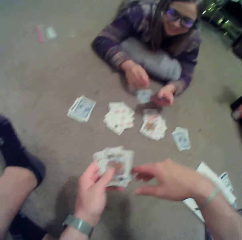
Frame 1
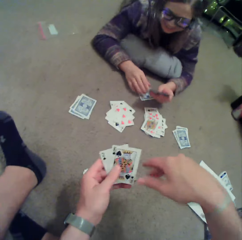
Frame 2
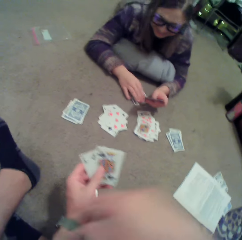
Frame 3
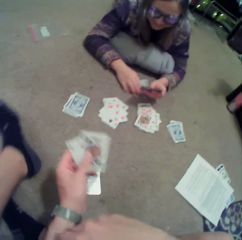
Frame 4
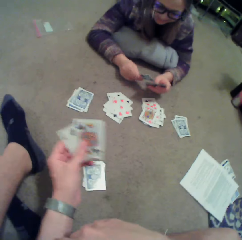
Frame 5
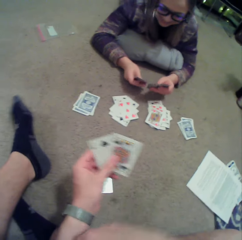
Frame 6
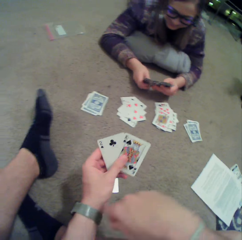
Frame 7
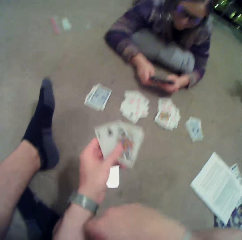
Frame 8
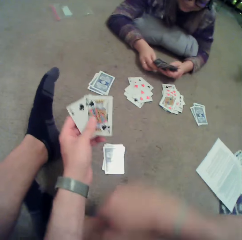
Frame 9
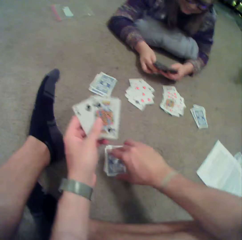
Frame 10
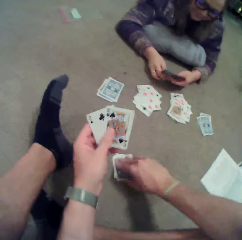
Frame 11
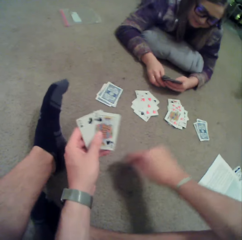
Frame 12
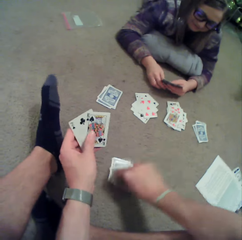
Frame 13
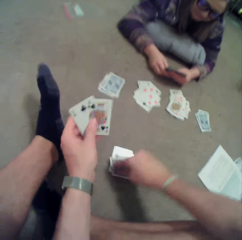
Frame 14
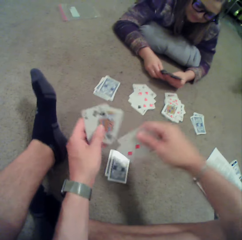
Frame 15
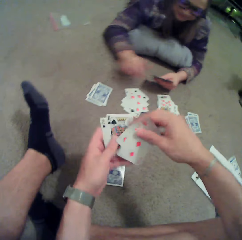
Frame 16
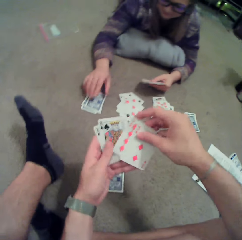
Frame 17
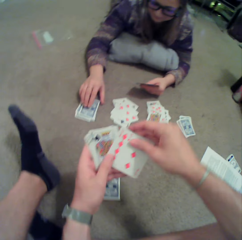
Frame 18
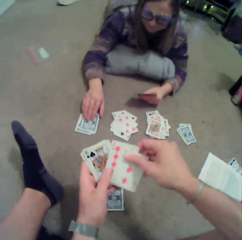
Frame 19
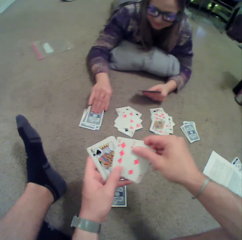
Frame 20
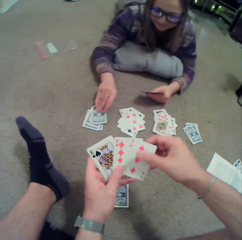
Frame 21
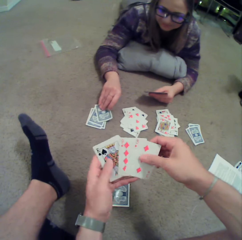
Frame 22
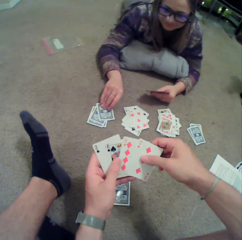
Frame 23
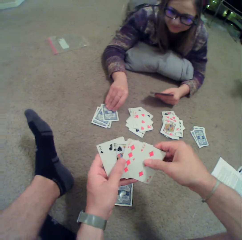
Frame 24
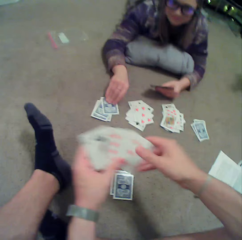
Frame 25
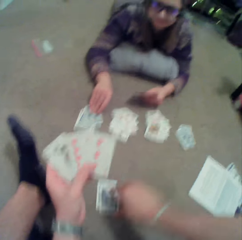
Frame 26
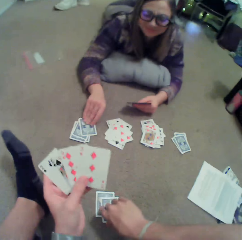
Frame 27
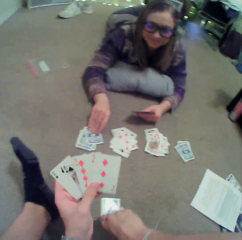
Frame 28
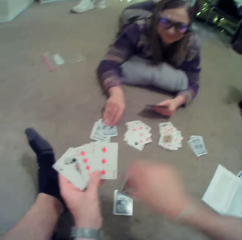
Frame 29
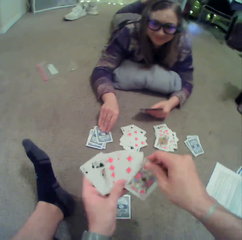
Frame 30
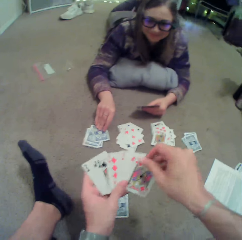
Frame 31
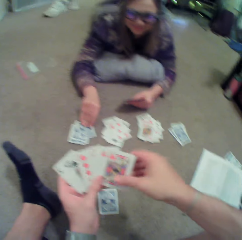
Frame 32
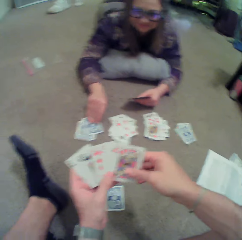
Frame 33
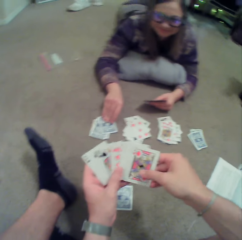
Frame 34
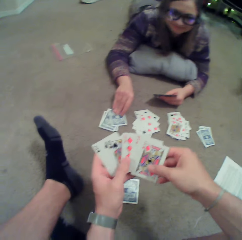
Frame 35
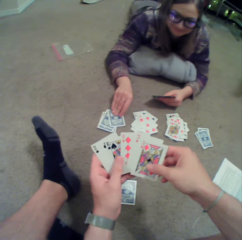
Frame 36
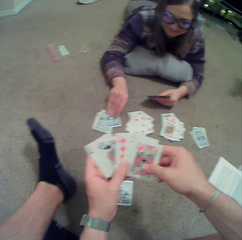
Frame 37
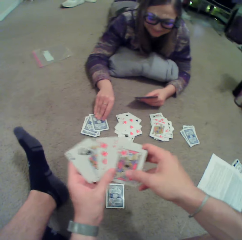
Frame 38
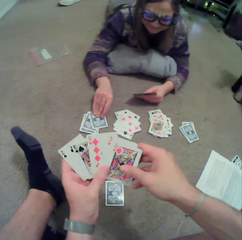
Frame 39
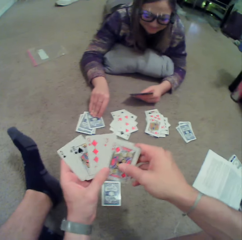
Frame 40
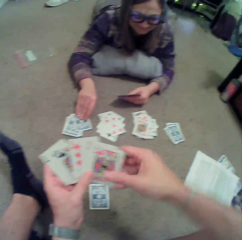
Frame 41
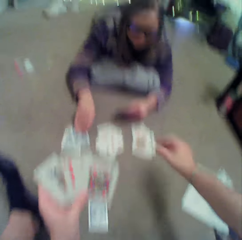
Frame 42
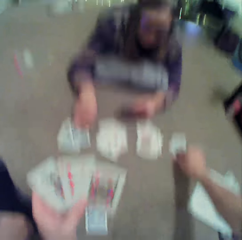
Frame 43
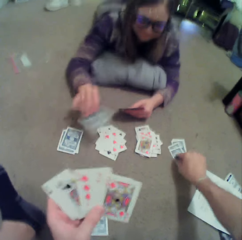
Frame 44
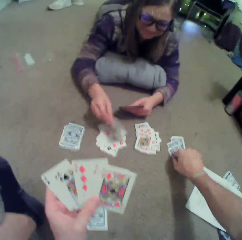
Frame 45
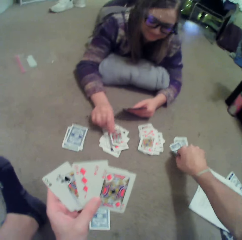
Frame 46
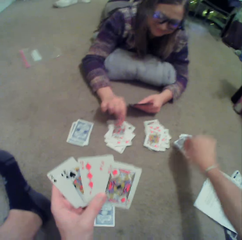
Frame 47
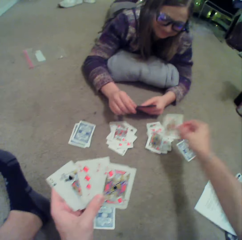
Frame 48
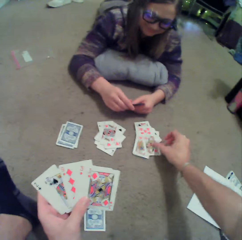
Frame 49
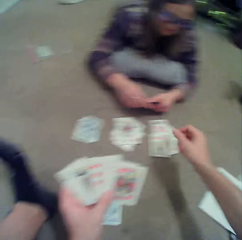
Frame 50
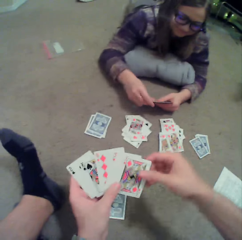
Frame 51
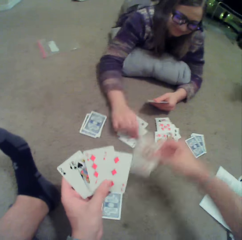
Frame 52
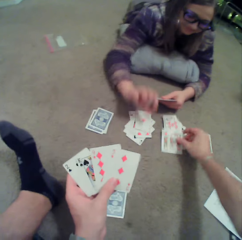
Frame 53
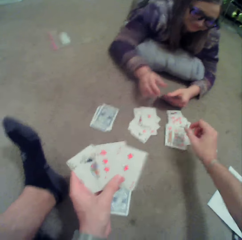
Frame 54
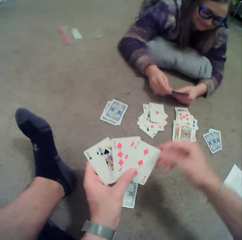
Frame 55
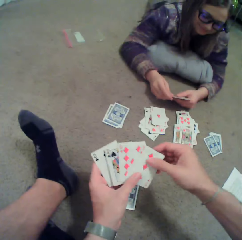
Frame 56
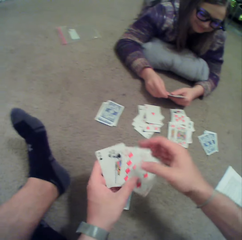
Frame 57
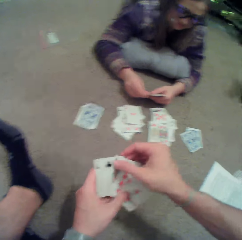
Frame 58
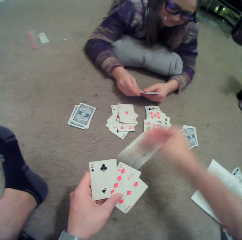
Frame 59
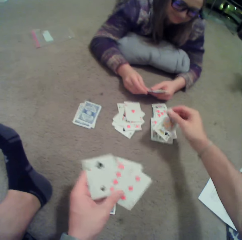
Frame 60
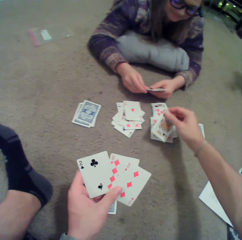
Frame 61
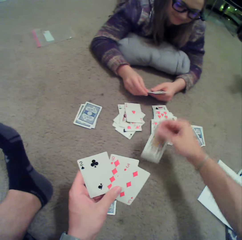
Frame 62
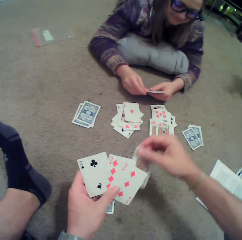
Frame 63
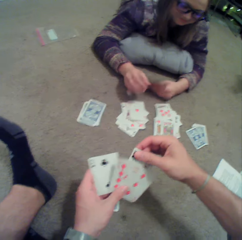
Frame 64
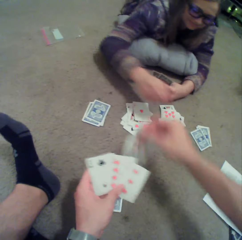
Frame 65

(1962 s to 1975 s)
The camera wearer straightens the leg. They pick up a card on the floor. The person picks up a card on the floor and touches the card. The camera wearer picks up a card on the floor. They arrange cards. They check the cards. They pick up a card on the floor. They put a card on the floor. The person puts a card on the floor. The camera wearer puts a card on the floor.

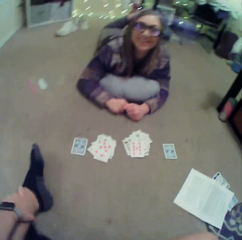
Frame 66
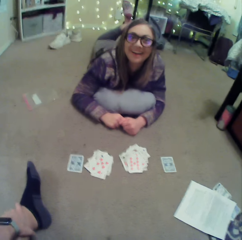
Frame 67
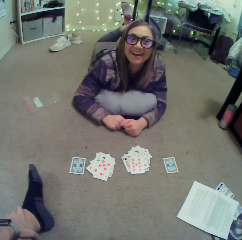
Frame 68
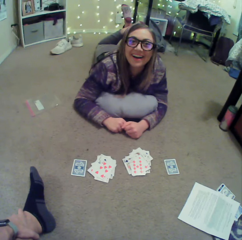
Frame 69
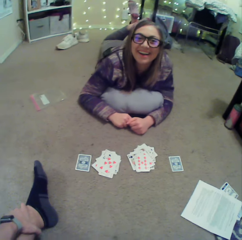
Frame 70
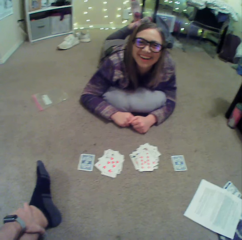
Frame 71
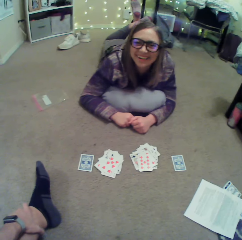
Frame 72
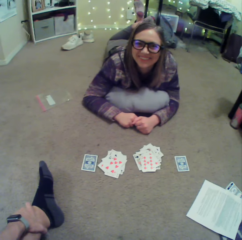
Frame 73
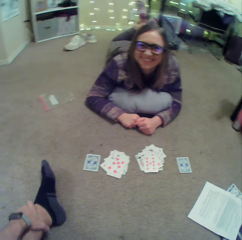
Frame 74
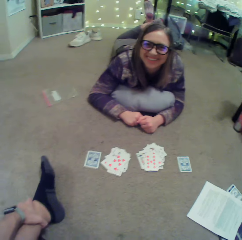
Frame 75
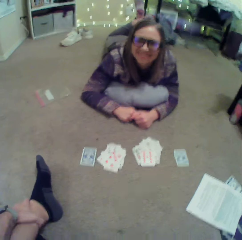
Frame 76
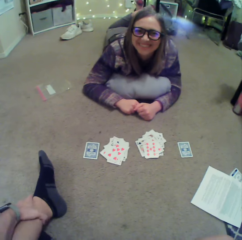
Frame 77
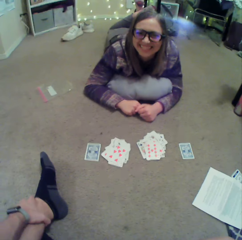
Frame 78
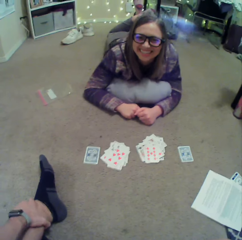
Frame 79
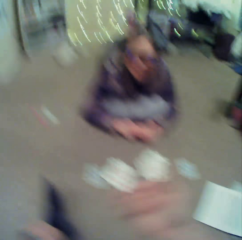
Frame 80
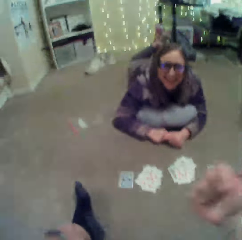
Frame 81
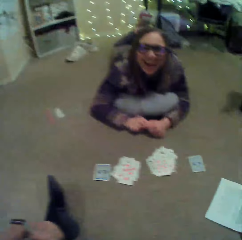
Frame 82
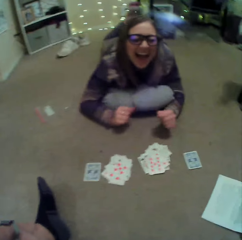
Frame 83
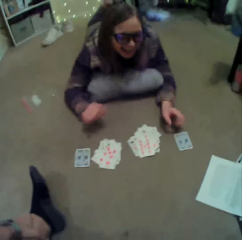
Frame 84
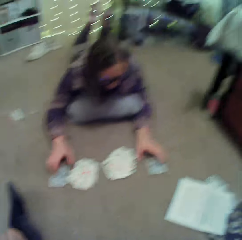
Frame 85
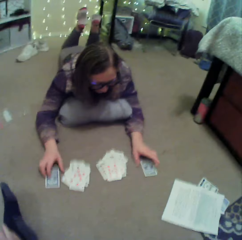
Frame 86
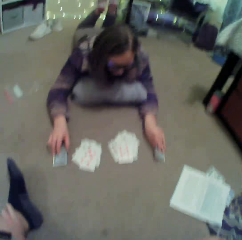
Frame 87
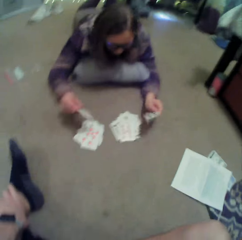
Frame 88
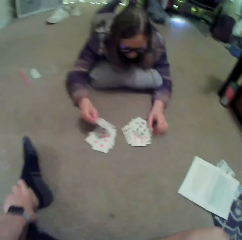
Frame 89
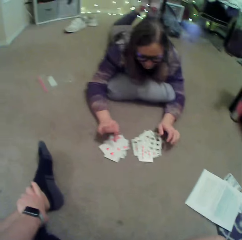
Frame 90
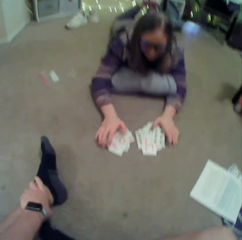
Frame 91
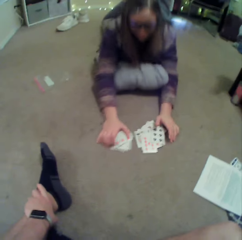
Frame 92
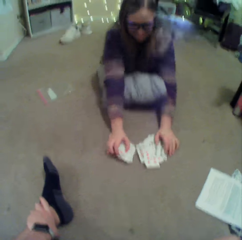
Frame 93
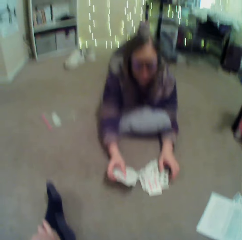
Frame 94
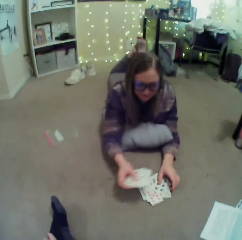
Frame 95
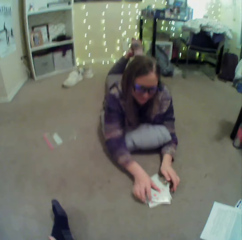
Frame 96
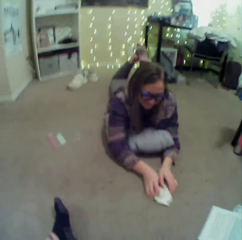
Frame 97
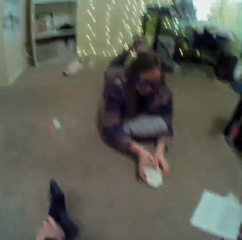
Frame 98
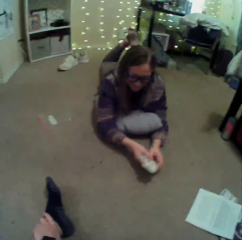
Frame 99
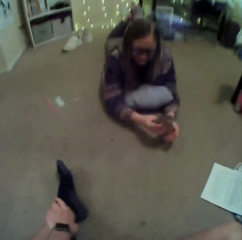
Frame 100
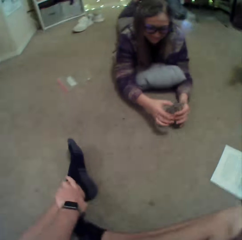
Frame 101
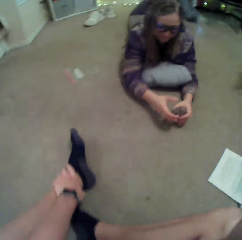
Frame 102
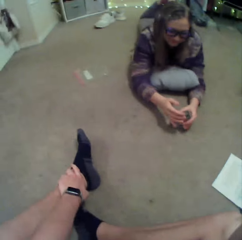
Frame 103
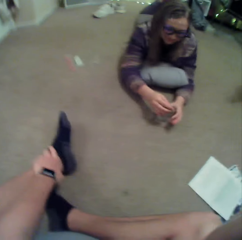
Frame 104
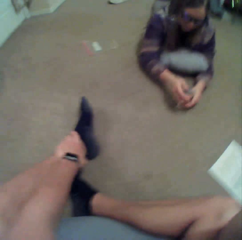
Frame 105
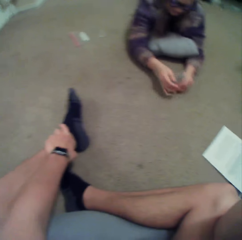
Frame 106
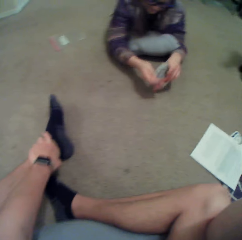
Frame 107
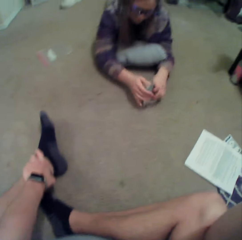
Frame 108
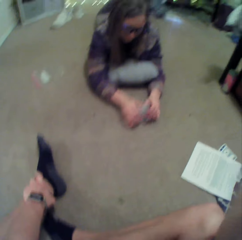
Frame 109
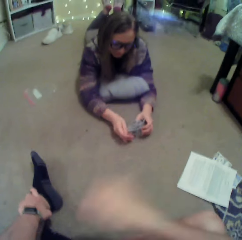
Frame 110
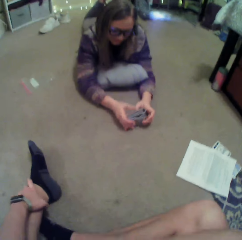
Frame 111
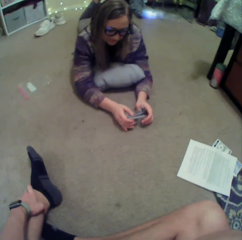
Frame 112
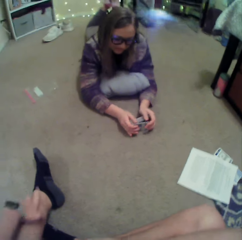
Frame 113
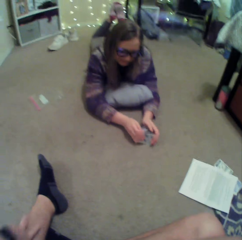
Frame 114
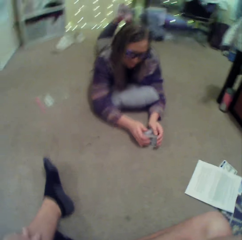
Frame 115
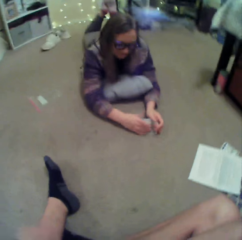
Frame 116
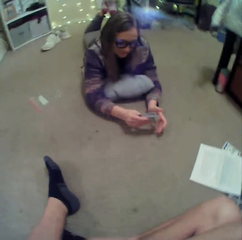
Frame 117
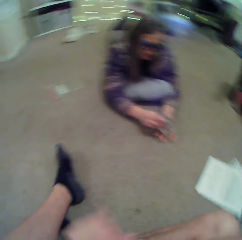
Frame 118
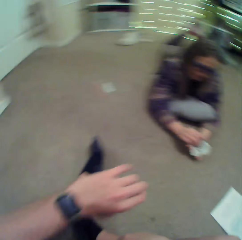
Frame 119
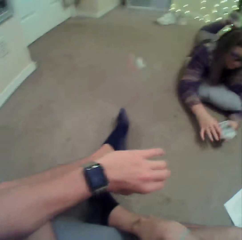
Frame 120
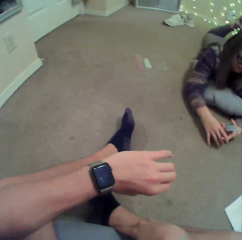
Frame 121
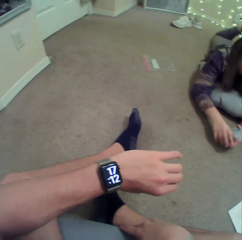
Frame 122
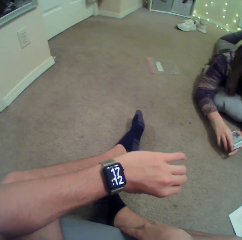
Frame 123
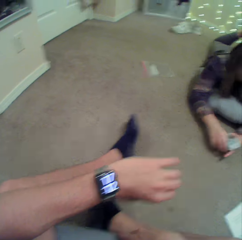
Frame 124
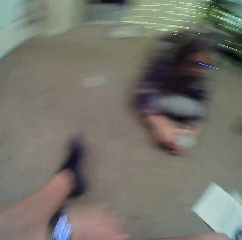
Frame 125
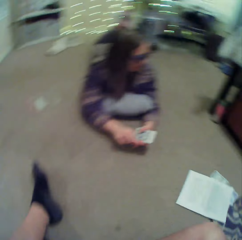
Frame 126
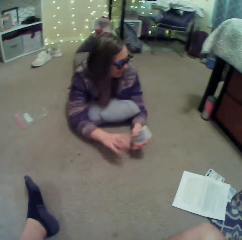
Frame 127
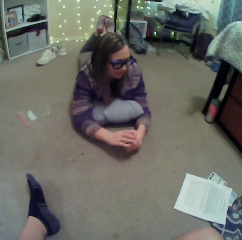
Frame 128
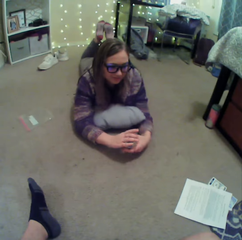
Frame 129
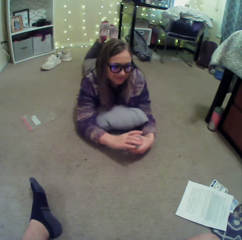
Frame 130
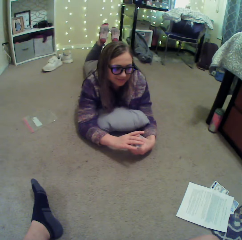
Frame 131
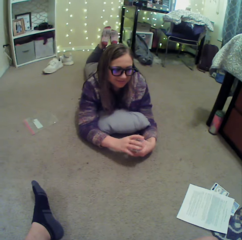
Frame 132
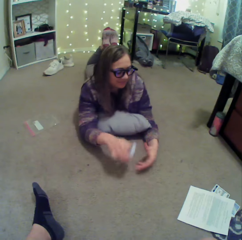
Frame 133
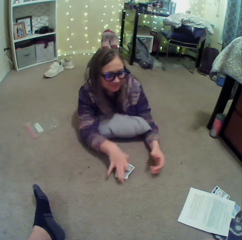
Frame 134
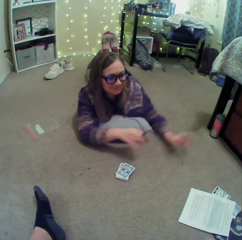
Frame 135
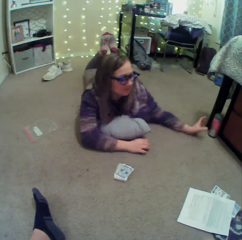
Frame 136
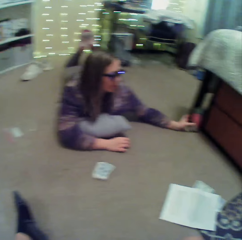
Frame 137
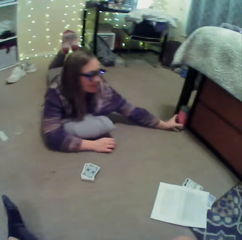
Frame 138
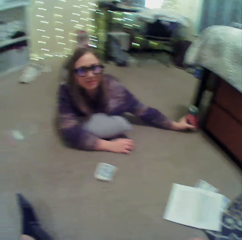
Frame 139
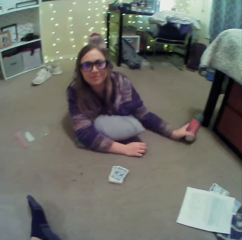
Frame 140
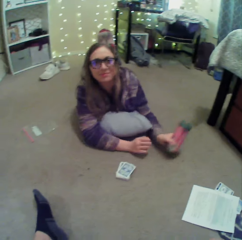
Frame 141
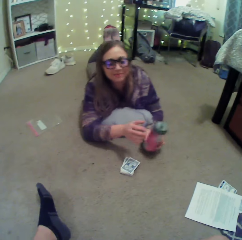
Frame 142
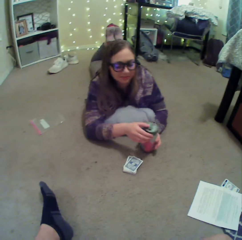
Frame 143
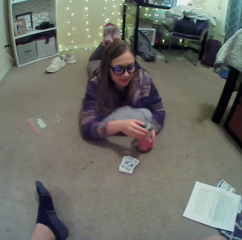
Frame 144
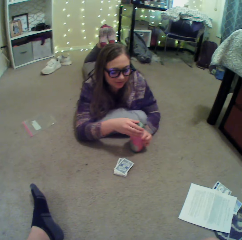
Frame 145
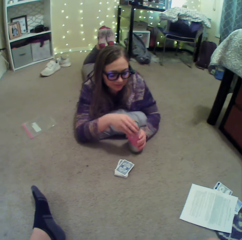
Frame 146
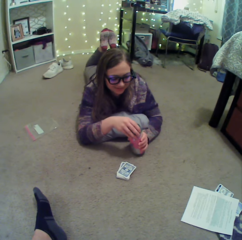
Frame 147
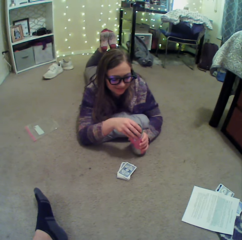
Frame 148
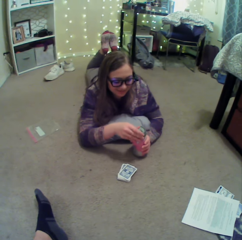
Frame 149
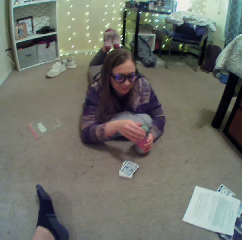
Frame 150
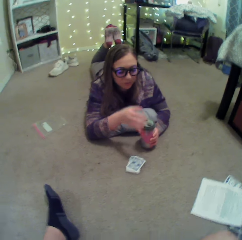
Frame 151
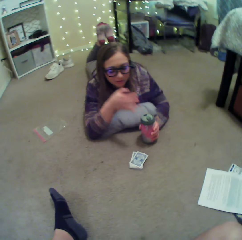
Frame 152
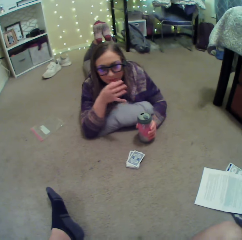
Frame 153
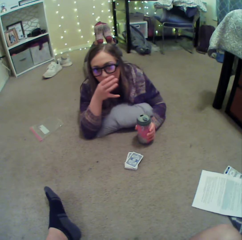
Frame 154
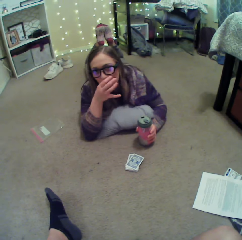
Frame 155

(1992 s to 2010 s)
The camera wearer looks around. They sway a hand. The person picks up cards on the floor. The camera wearer looks at the watch. They look around. The person puts cards on the floor, picks up a bottle of water or mug bottle on the floor, and opens the bottle of water.
